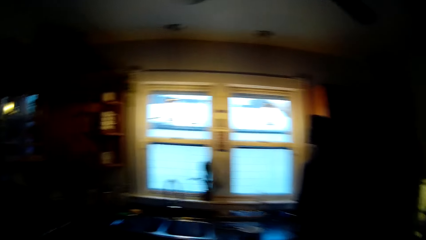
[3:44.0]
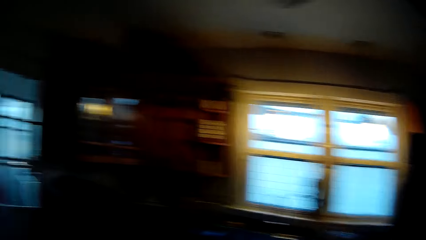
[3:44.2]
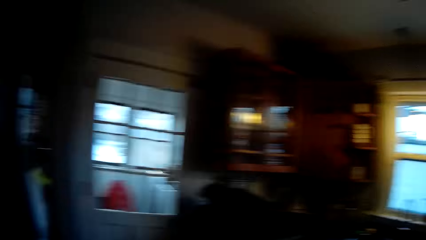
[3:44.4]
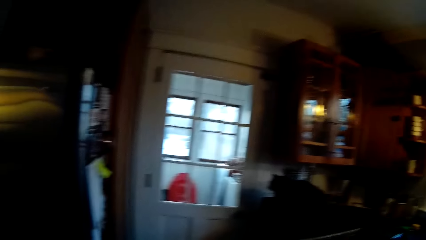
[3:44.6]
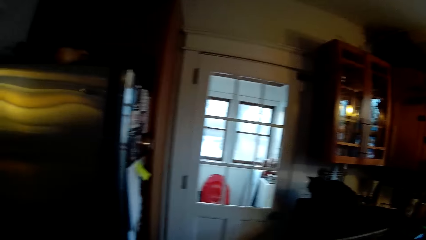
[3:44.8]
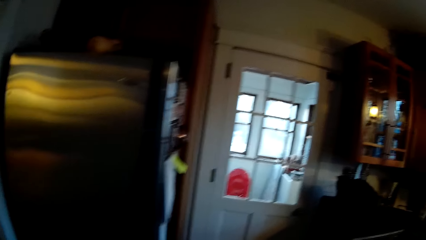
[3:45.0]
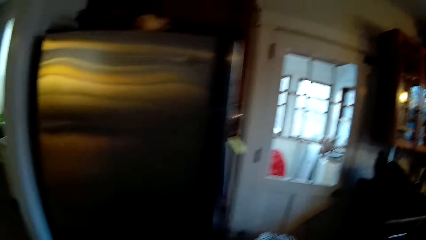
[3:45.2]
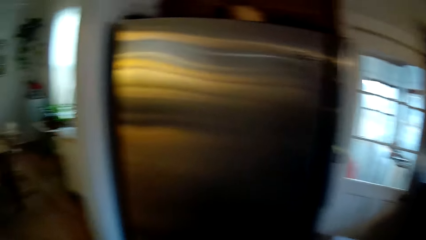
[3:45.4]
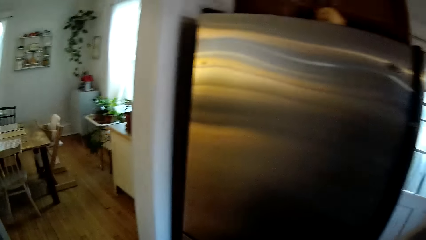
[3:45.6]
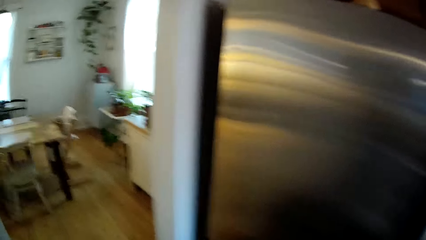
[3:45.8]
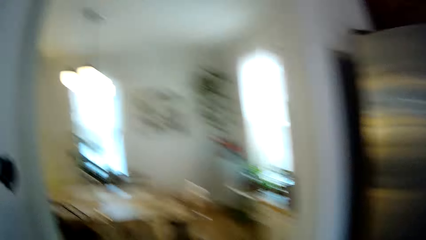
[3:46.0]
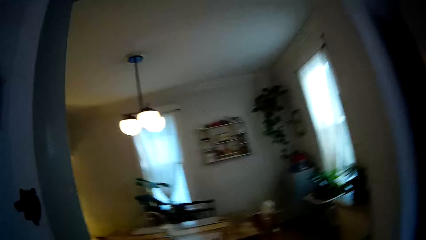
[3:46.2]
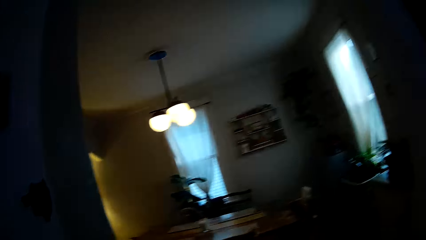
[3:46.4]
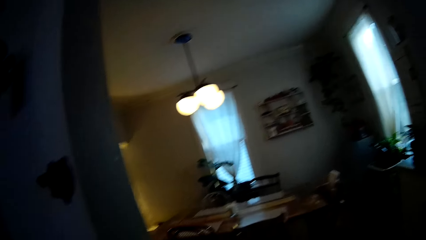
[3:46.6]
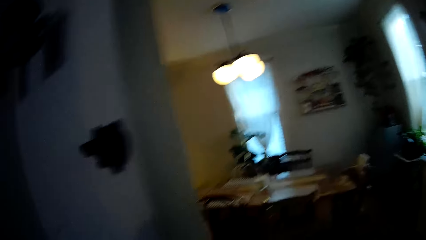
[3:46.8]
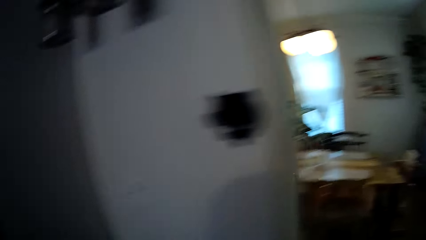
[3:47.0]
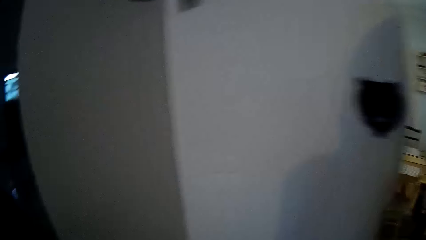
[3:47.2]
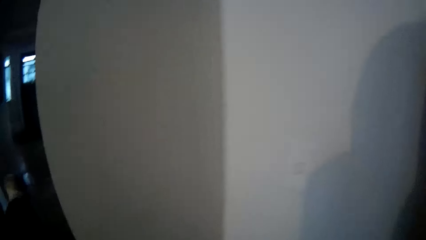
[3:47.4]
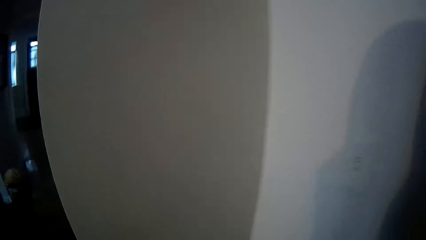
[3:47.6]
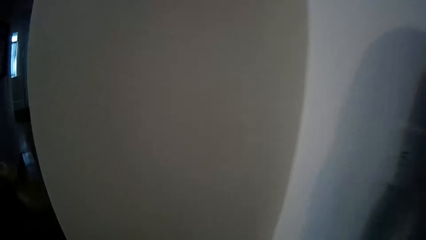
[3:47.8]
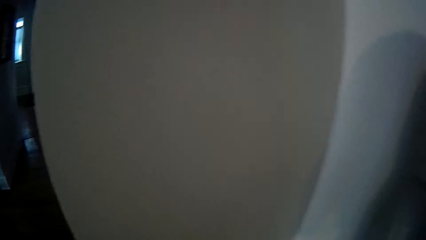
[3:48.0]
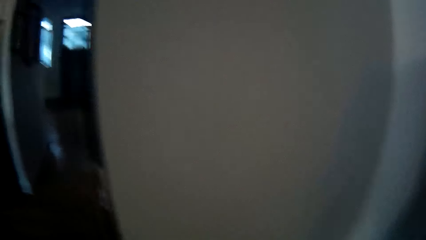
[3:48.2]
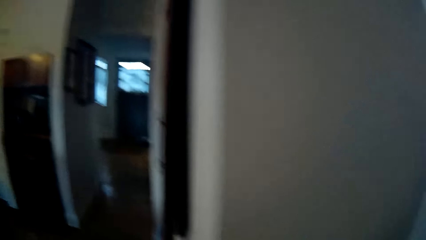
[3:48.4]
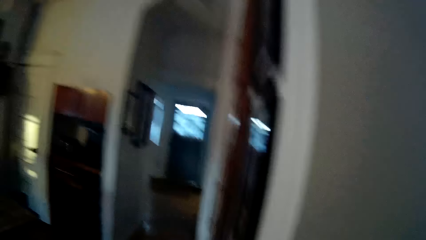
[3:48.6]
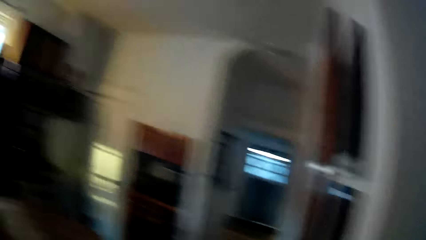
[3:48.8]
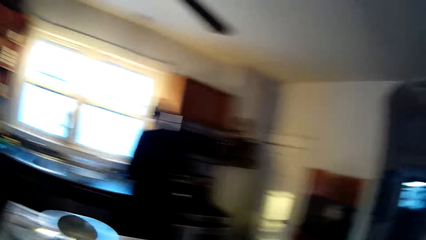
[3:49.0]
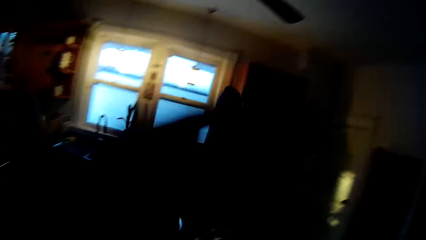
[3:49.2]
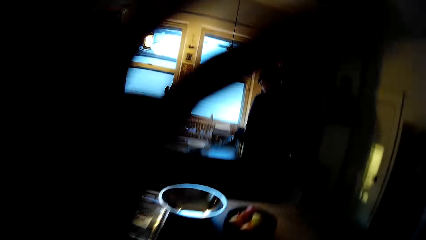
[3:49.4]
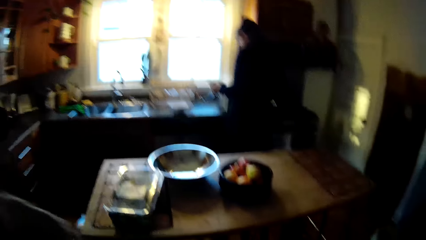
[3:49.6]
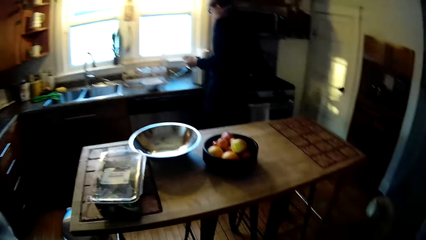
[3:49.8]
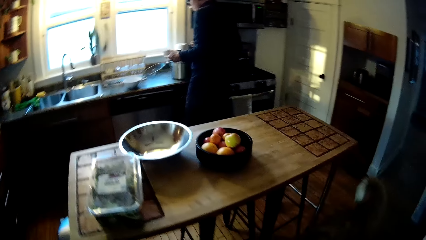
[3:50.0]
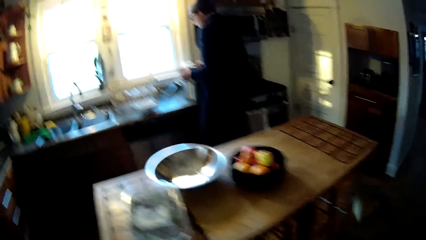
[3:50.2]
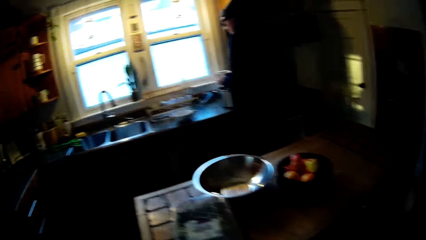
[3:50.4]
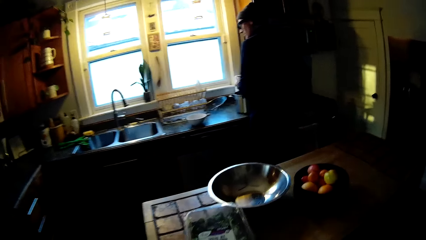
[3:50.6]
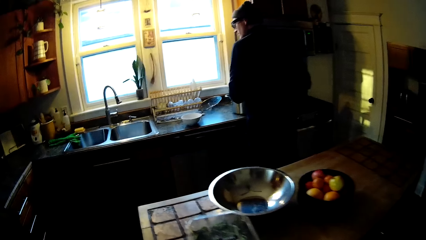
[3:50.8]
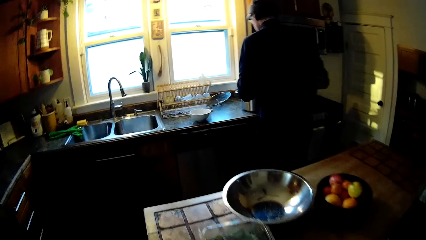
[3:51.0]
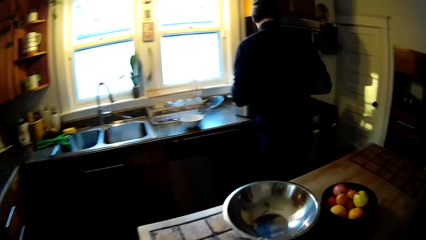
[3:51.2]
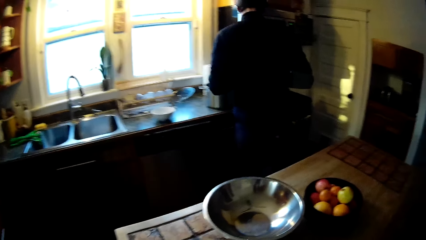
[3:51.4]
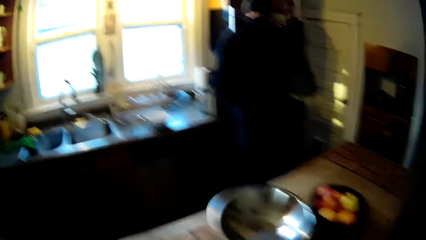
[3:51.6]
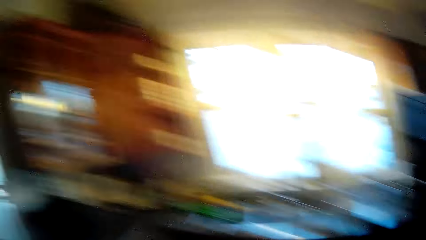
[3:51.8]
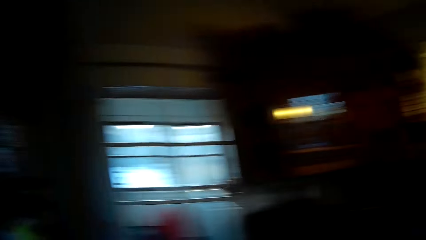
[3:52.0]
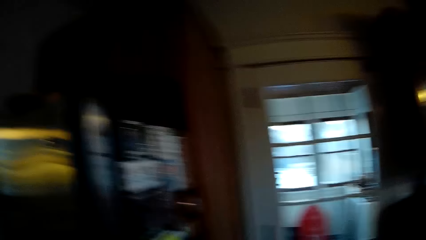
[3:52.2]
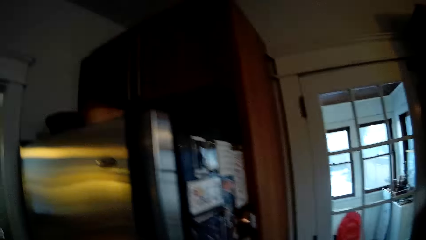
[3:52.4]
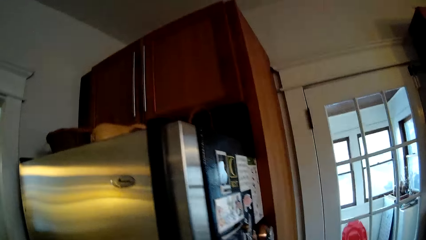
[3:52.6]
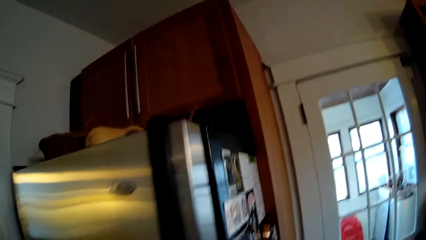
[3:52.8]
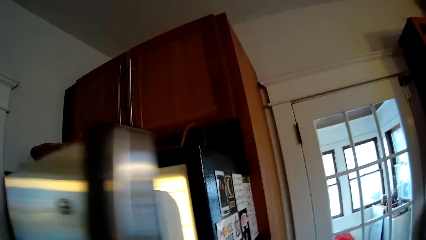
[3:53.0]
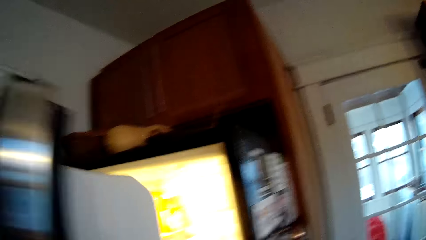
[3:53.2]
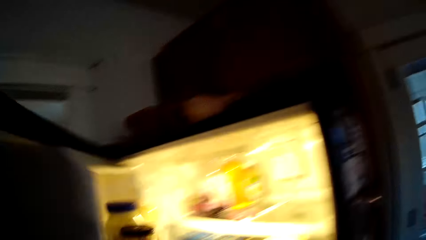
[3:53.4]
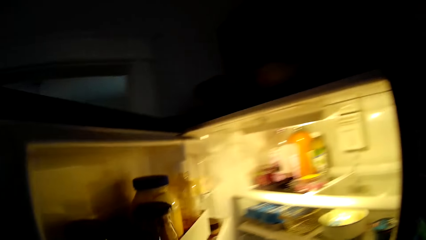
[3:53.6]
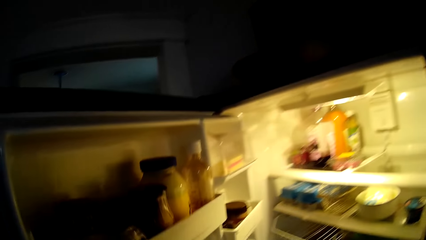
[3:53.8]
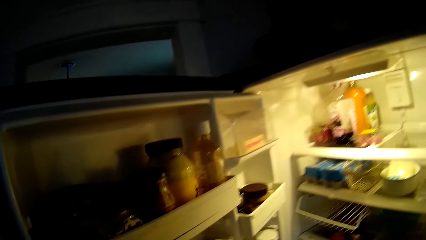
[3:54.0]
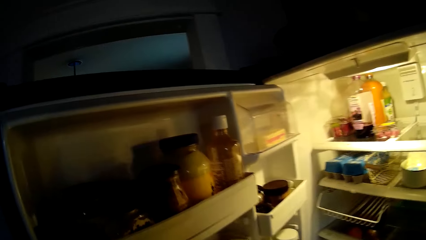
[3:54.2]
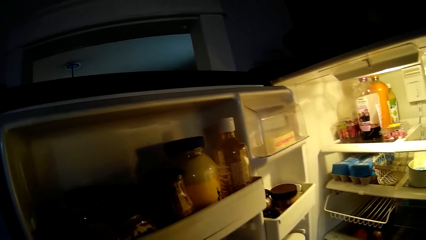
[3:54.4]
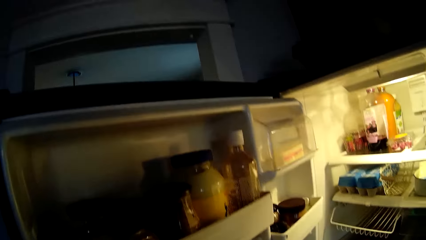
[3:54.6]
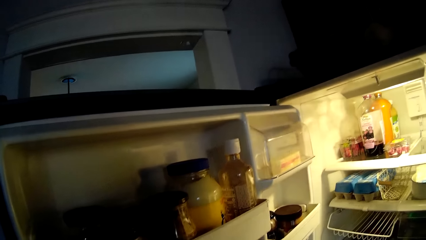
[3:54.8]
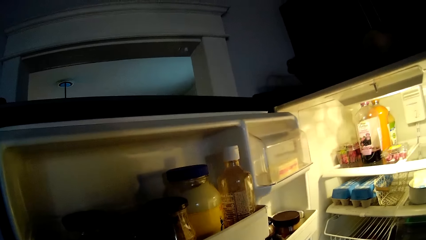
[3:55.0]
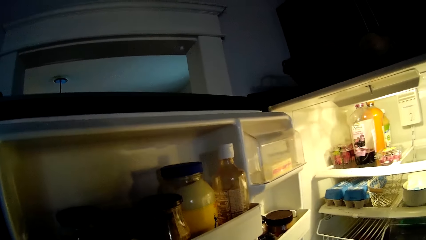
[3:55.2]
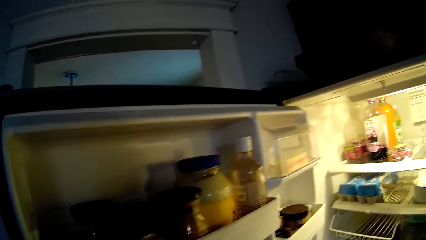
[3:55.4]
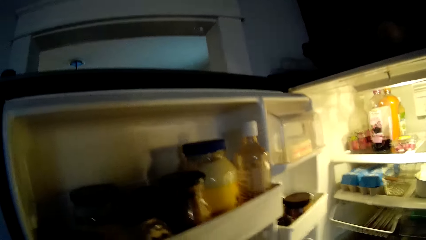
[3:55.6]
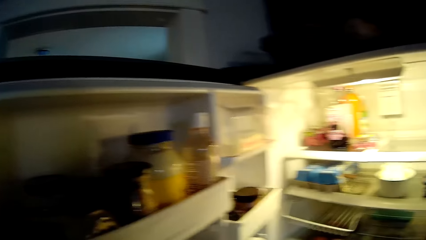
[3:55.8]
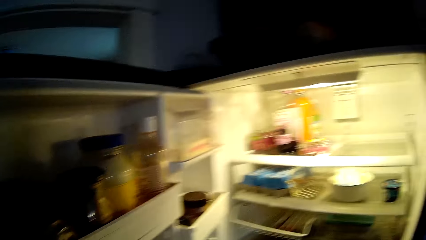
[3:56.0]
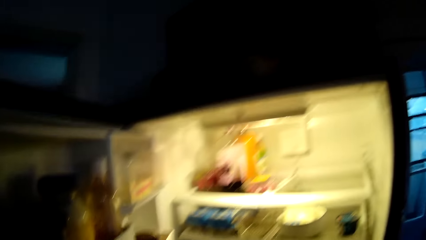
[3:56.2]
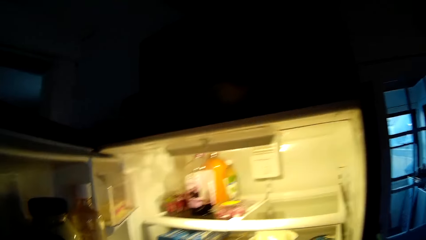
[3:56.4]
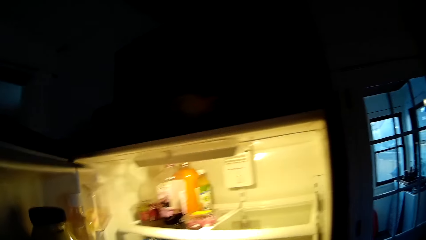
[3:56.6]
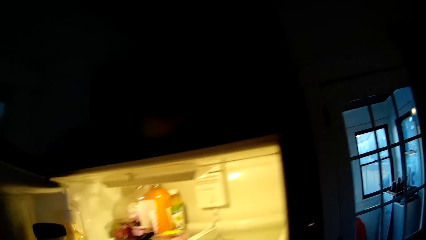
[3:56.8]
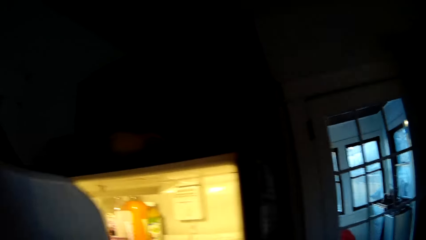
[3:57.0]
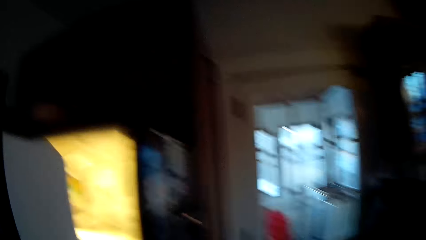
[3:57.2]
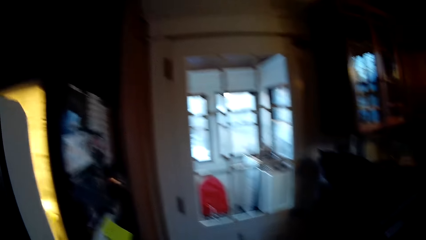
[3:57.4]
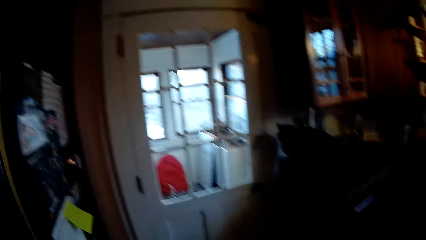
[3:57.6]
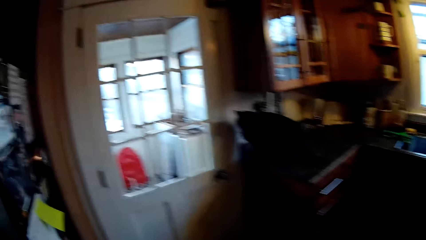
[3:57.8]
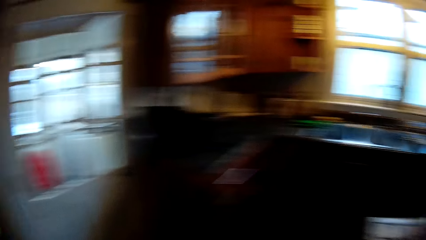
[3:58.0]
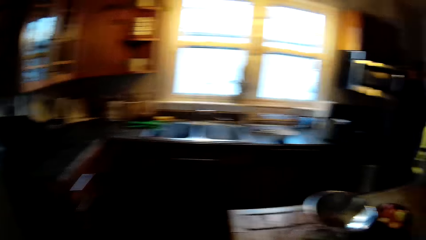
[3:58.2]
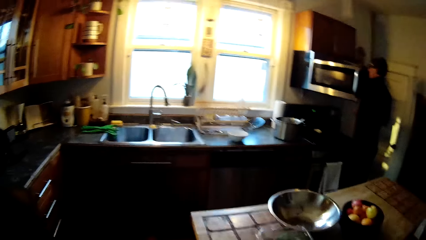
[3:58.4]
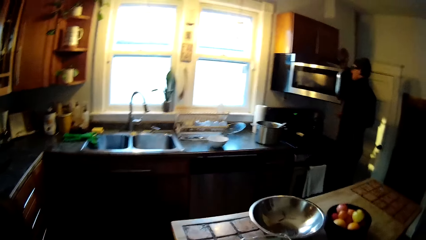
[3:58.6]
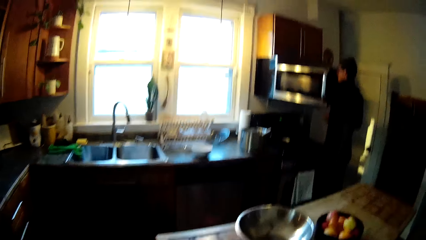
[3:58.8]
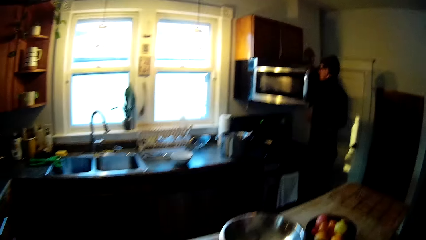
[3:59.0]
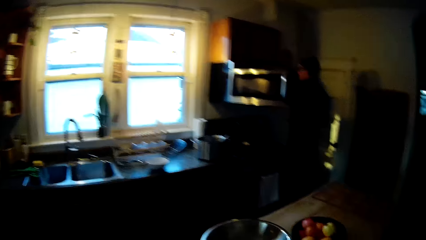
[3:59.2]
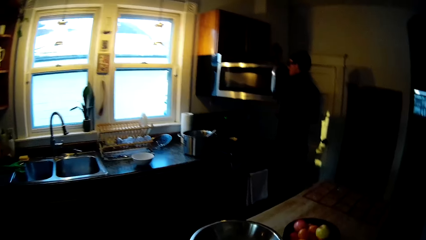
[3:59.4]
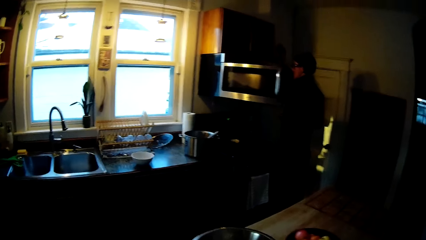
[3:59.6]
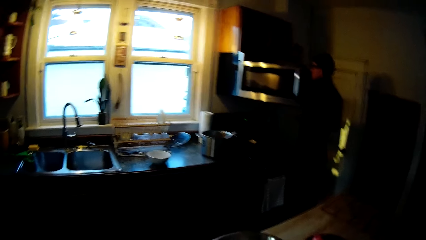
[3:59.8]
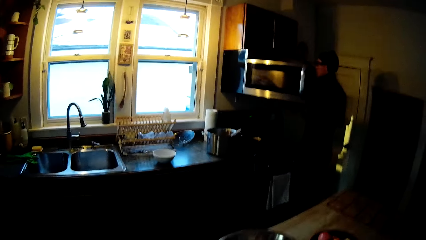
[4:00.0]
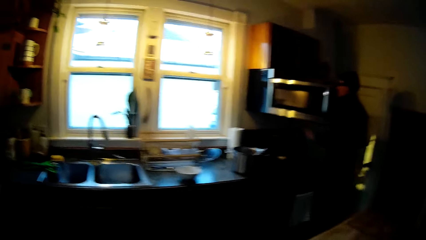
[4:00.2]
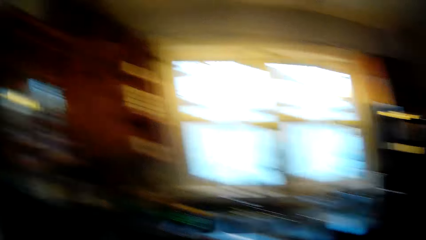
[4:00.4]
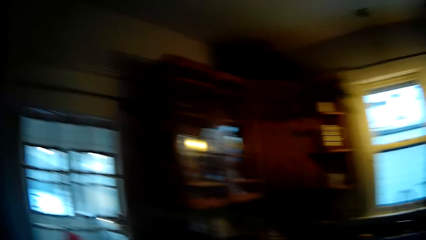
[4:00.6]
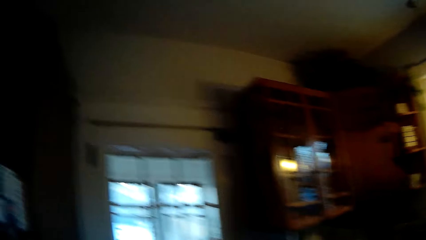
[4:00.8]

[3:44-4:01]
The camera wearer looks around. The man passes a bowl to his left hand from his right hand. The camera wearer opens the fridge with her left hand. She closes the refrigerator. She moves towards a sink.
